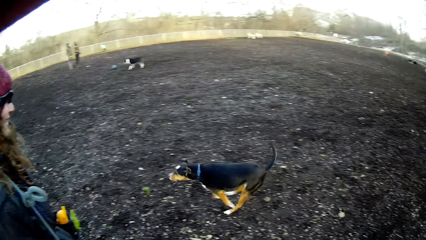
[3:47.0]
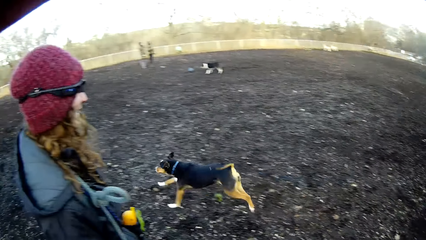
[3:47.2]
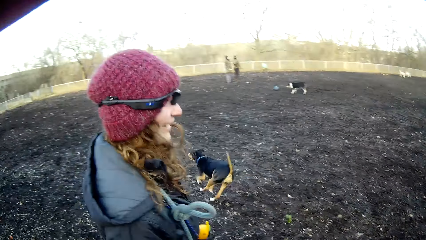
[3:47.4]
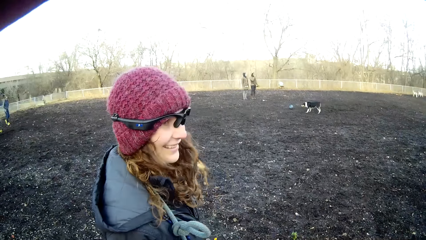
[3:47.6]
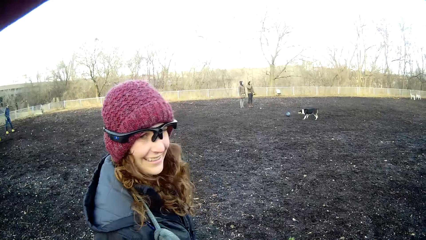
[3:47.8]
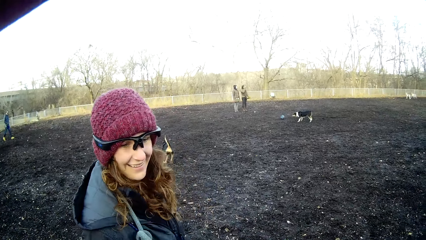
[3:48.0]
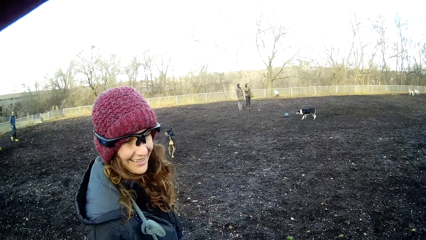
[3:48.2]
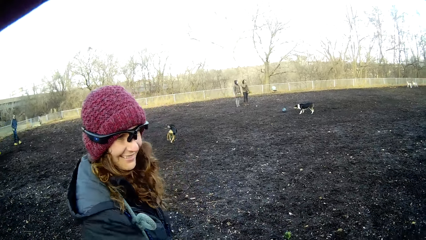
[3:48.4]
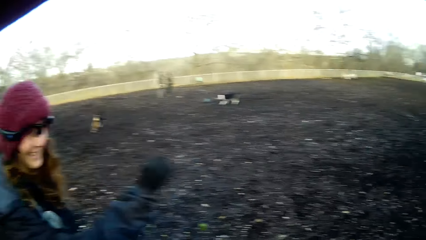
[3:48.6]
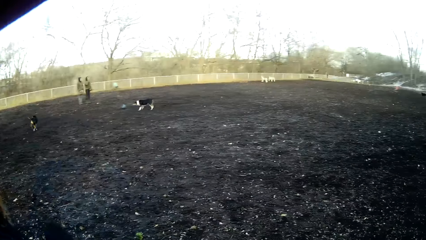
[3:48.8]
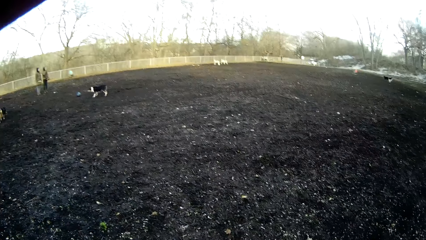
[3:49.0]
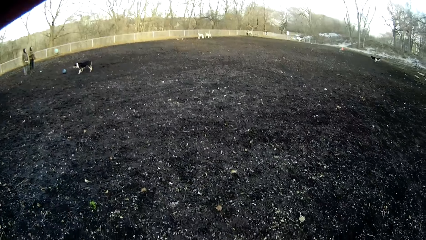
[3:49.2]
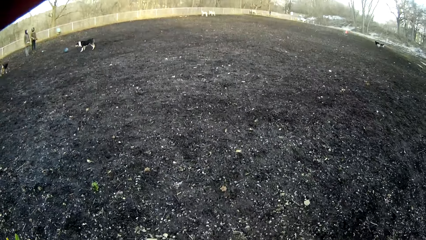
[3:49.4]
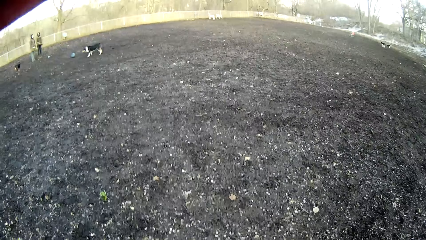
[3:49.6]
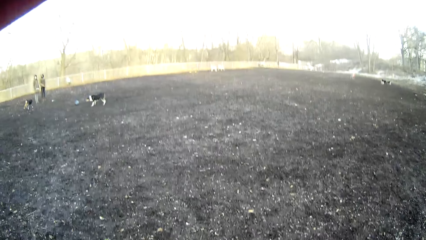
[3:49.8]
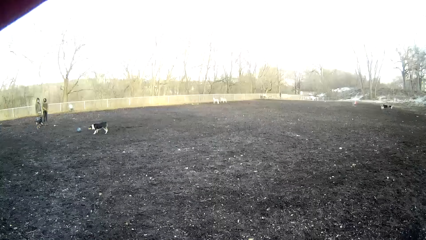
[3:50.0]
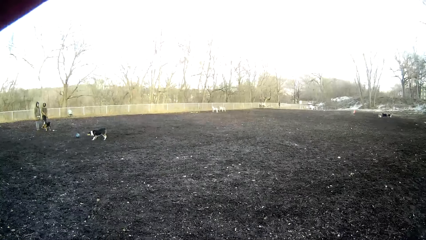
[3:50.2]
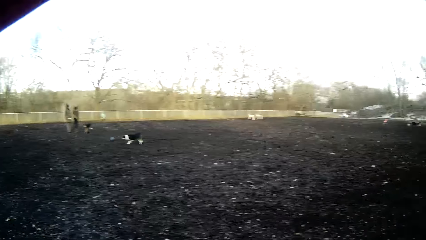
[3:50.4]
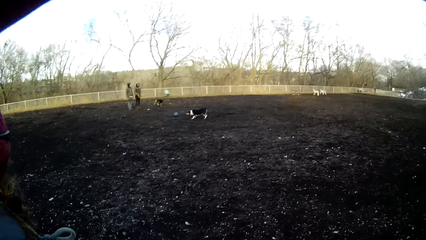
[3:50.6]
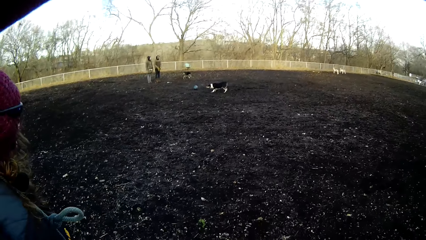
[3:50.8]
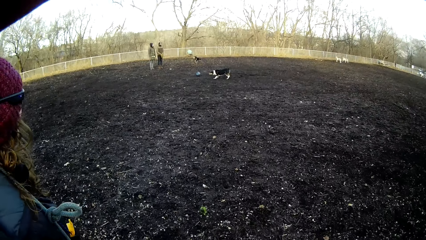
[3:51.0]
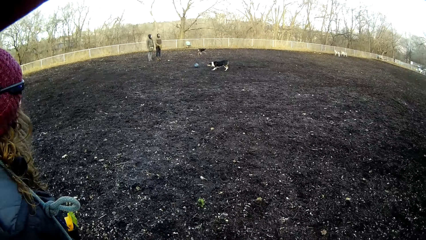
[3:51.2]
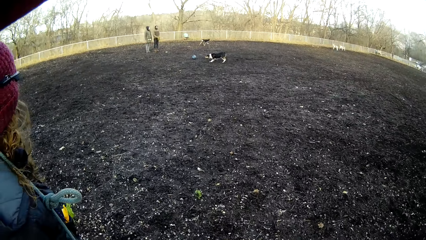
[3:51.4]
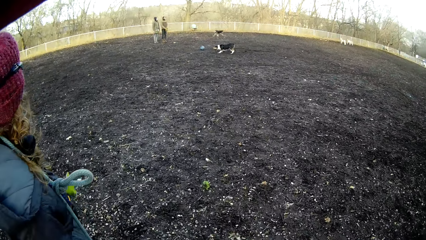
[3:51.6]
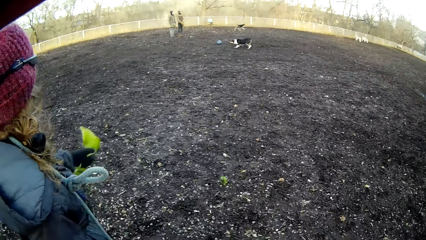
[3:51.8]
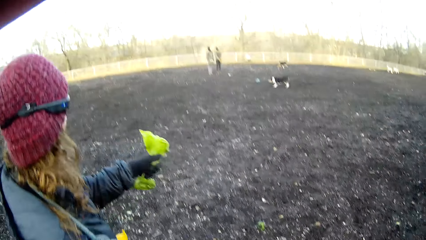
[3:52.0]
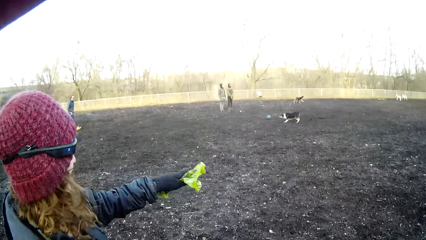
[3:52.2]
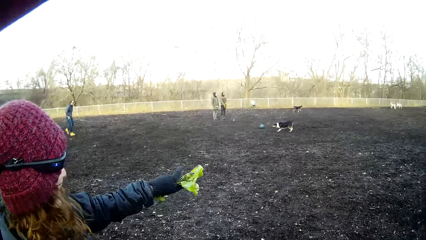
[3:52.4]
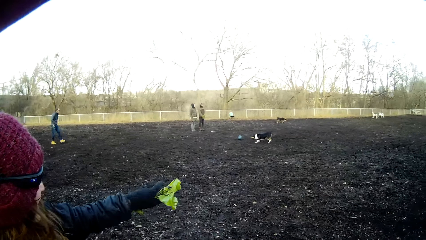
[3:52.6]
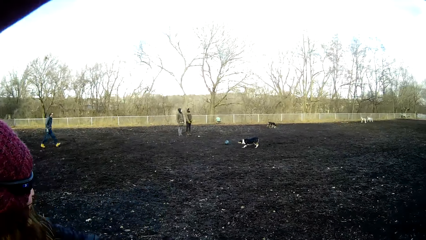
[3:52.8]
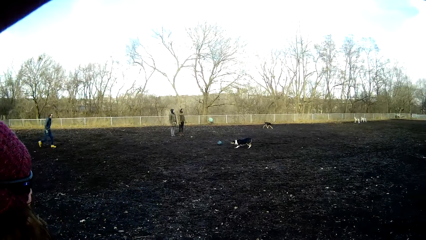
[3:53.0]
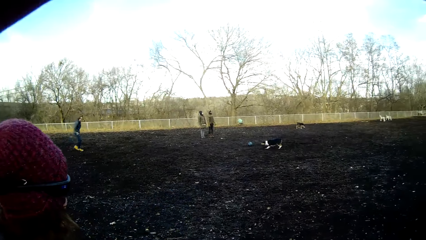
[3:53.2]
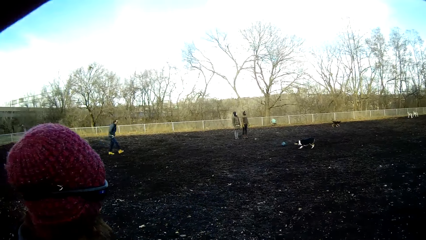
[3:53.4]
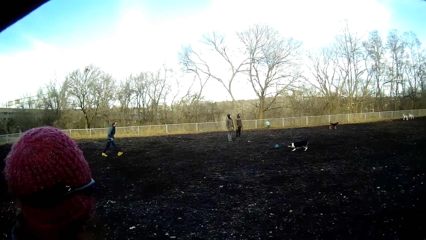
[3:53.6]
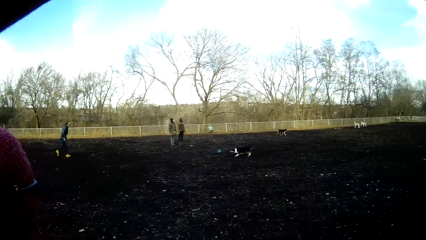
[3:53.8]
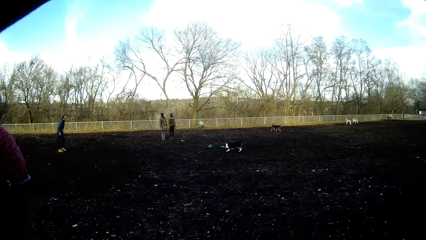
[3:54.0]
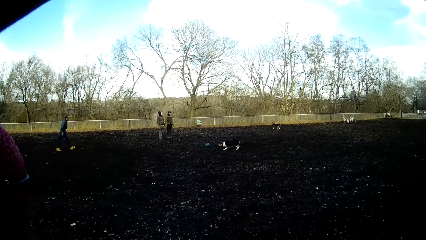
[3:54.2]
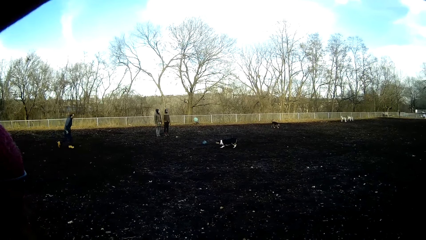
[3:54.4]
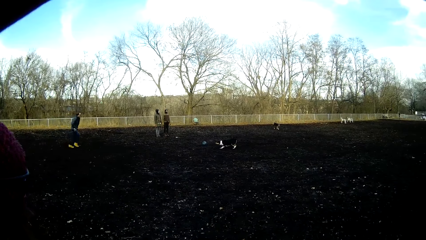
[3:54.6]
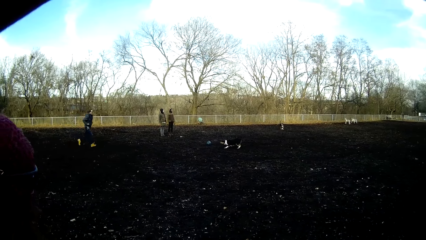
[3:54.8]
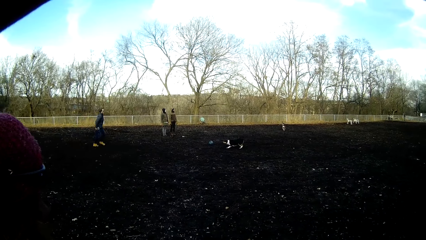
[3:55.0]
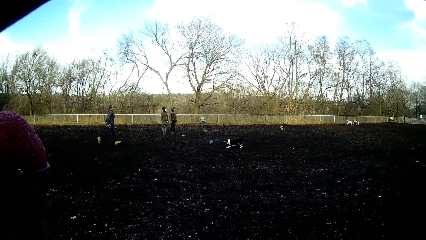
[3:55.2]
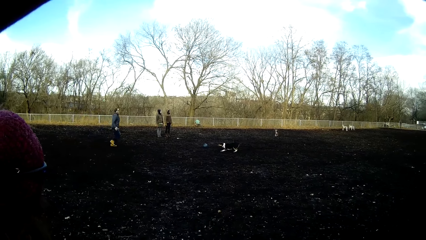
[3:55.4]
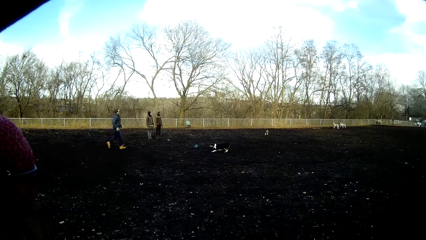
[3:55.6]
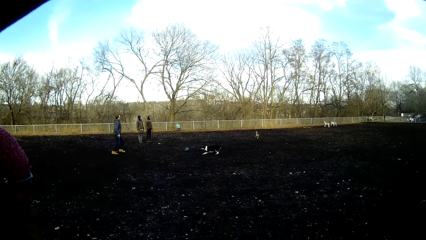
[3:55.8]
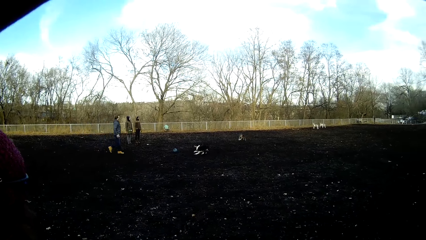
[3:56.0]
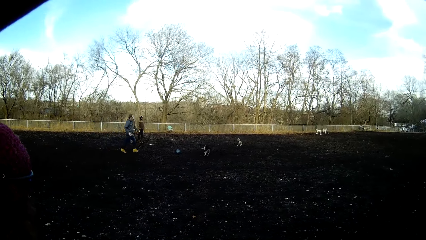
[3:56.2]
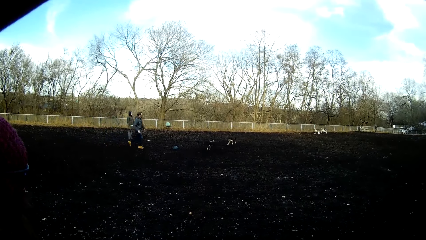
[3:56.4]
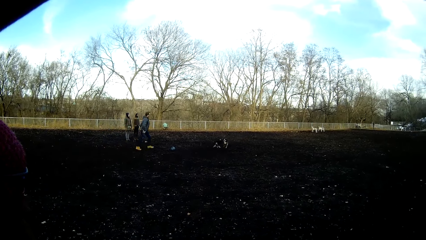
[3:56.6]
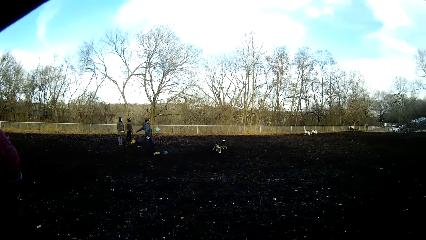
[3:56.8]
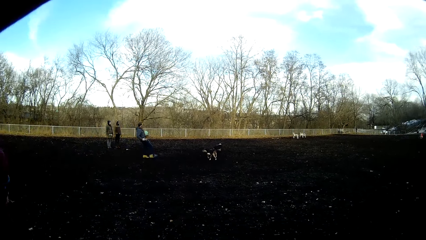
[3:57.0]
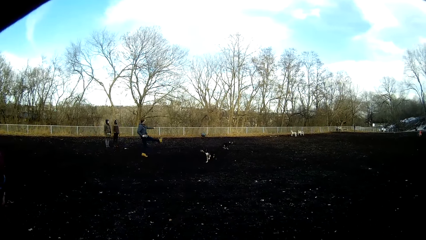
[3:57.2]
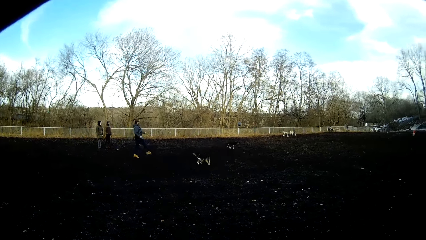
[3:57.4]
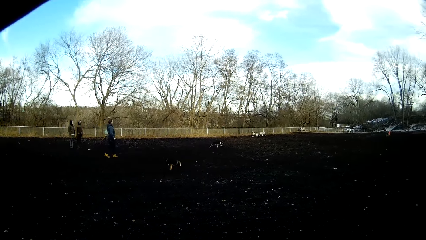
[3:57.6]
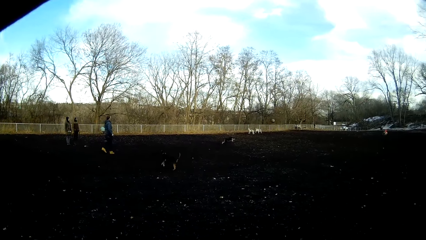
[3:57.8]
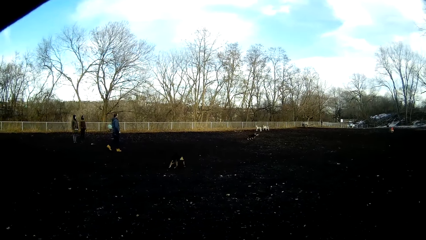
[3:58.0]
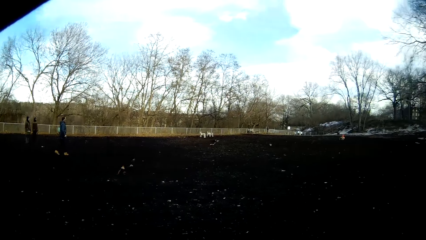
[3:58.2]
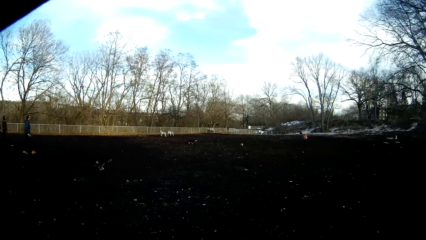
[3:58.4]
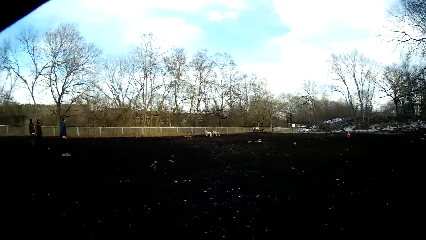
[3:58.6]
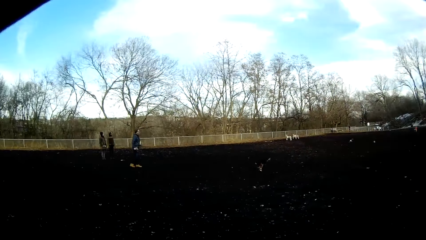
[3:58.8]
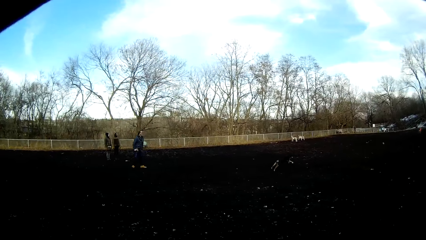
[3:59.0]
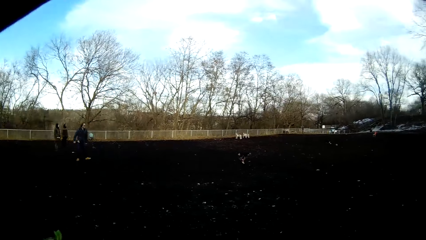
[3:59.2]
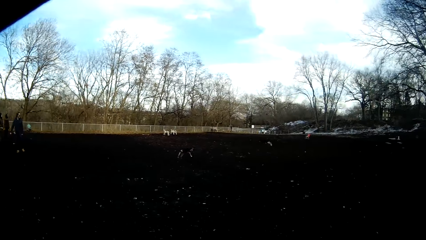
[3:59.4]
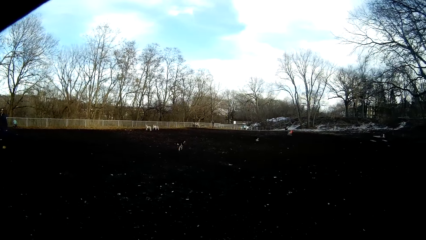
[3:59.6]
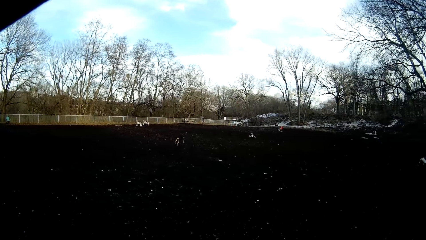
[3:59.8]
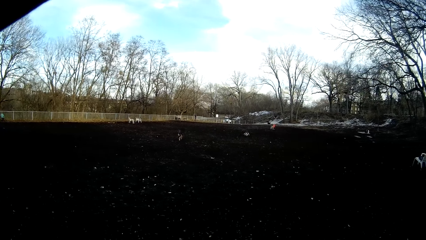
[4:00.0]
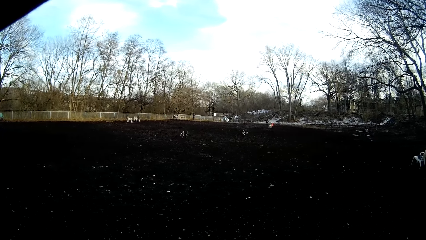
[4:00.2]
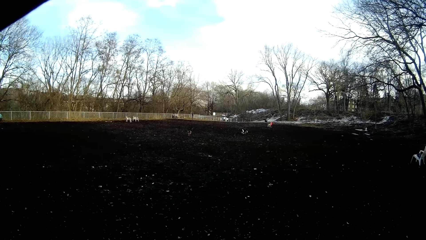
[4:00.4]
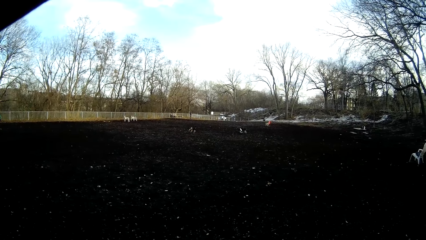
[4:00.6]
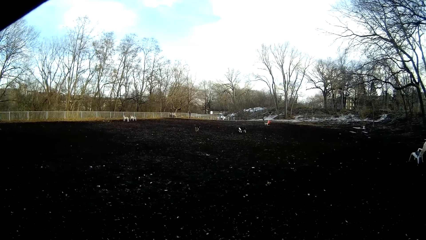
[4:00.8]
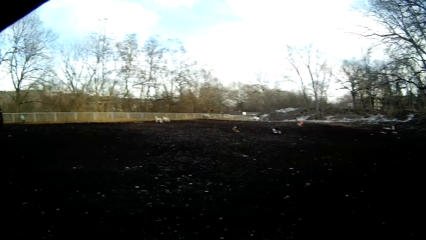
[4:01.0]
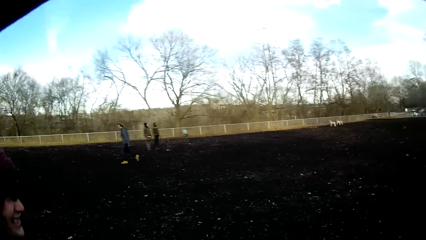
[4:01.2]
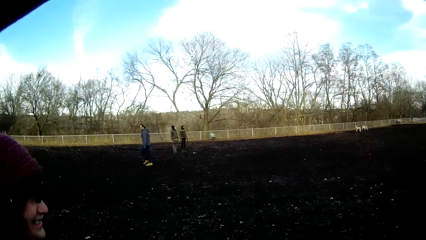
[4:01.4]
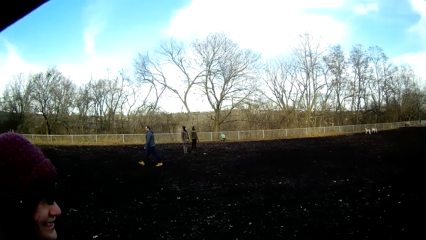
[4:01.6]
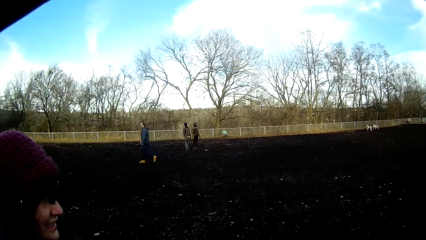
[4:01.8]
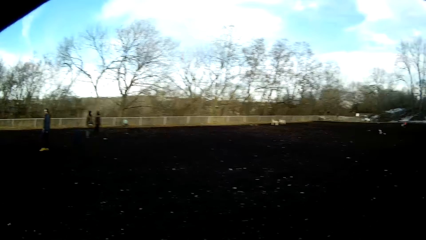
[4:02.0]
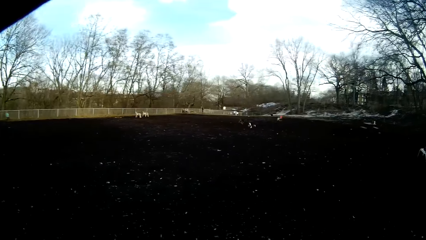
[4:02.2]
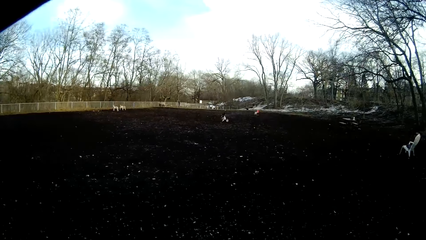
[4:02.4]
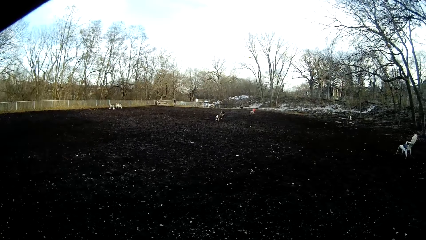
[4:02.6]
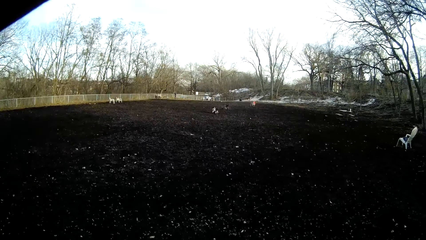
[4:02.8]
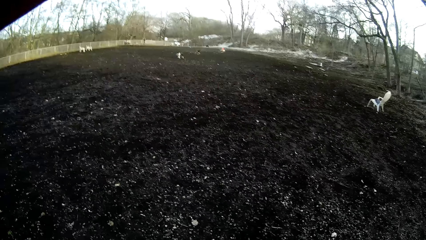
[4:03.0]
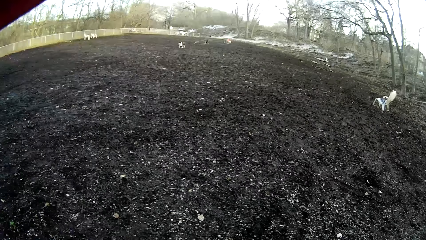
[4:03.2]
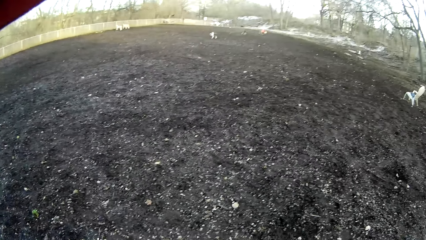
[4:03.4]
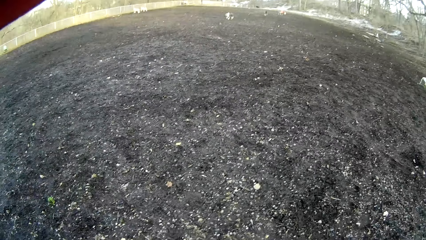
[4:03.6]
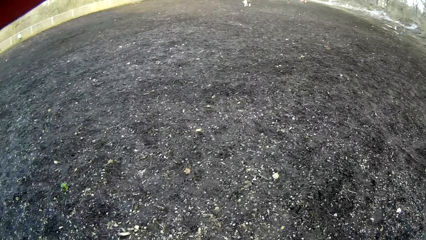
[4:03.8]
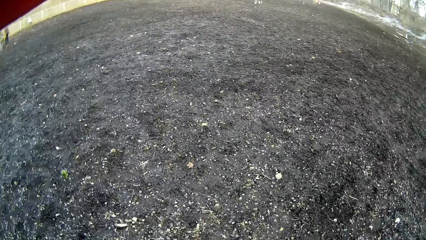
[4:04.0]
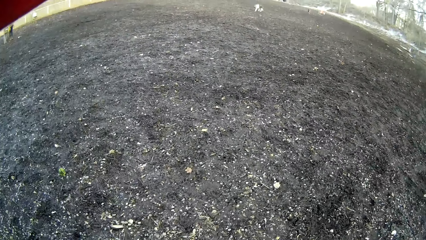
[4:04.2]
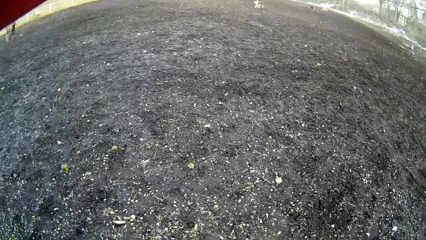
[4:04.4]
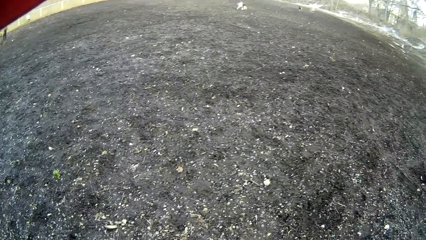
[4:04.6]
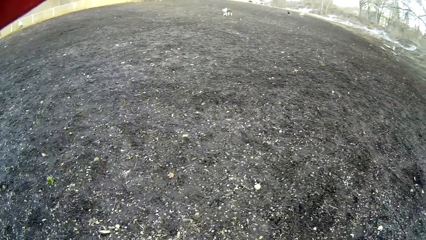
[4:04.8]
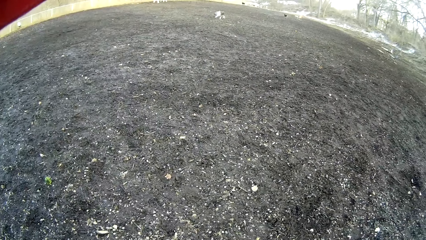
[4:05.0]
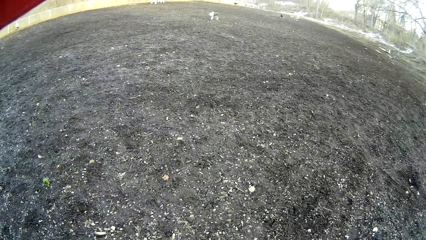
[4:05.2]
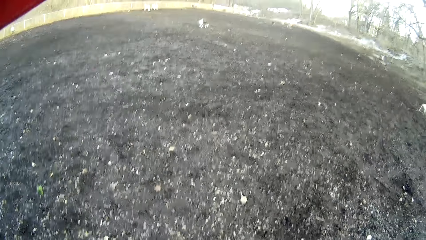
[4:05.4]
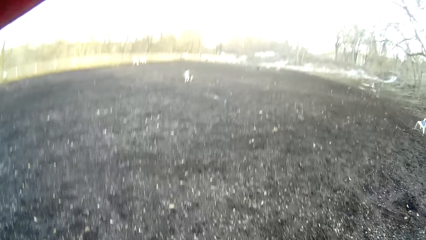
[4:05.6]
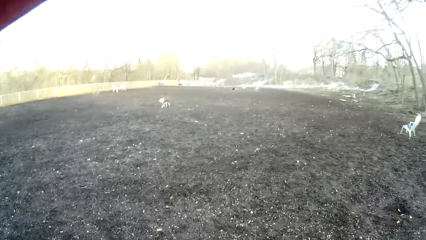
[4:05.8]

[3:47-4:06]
The camera wearer looks at a woman. They interact with the woman. They look at the dogs play. The woman makes gestures with her left hand. The camera wearer looks at the woman. A man plays with the dog. The camera wearer looks at the dogs play.
